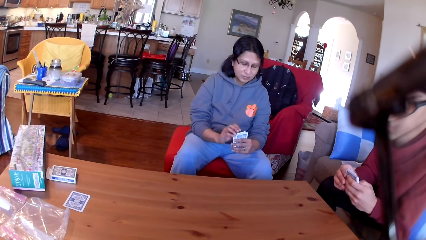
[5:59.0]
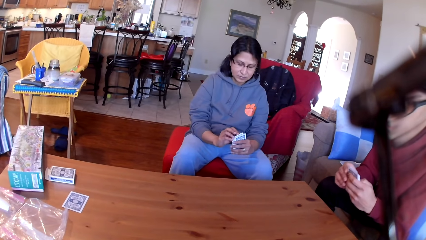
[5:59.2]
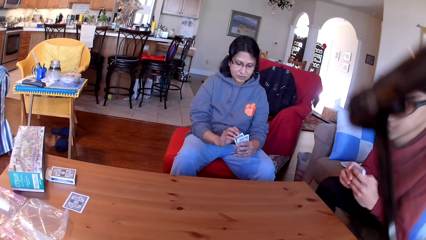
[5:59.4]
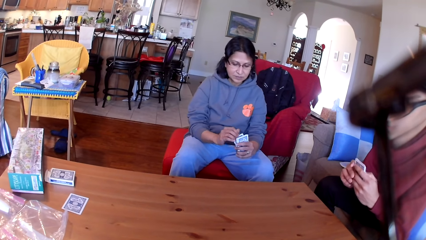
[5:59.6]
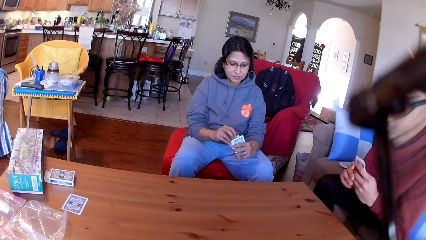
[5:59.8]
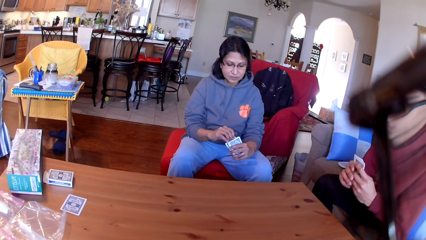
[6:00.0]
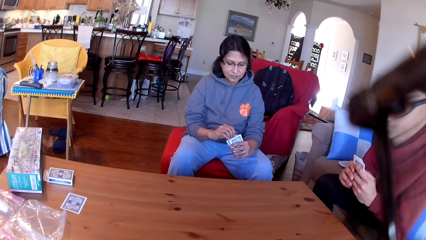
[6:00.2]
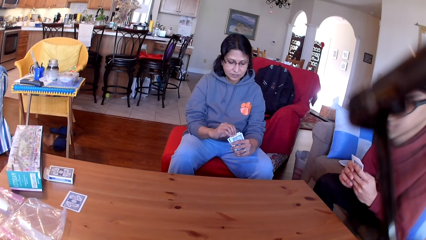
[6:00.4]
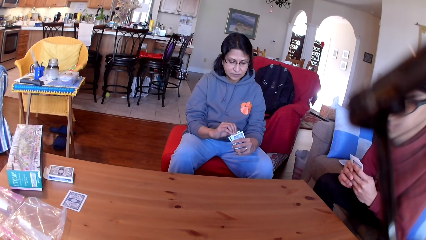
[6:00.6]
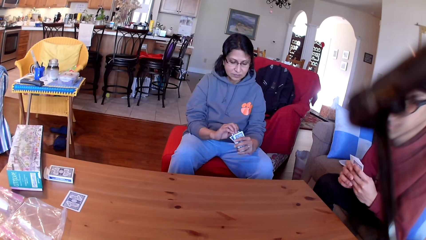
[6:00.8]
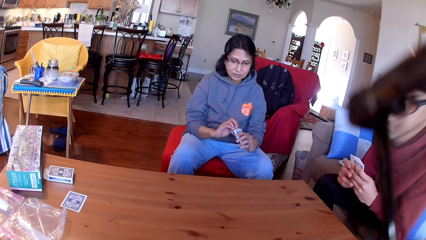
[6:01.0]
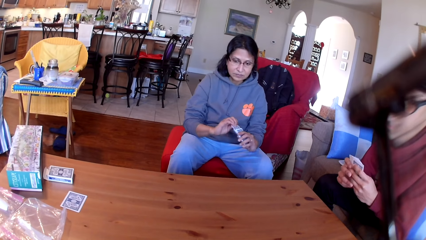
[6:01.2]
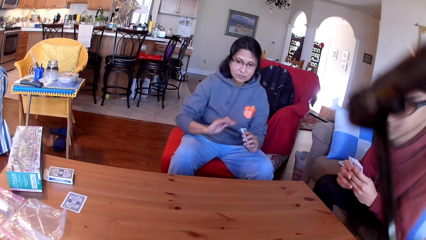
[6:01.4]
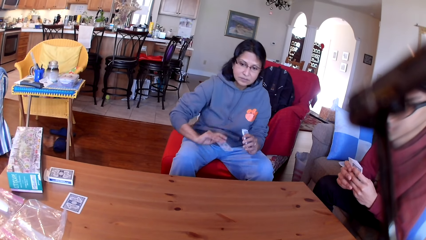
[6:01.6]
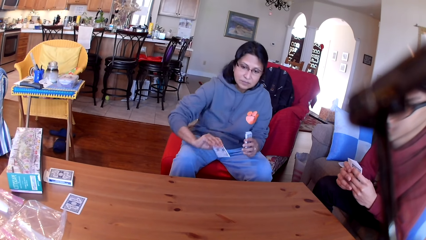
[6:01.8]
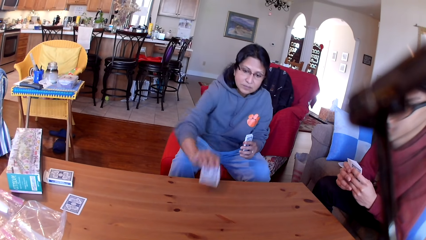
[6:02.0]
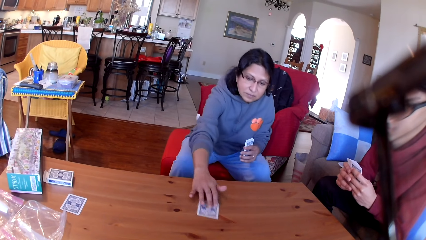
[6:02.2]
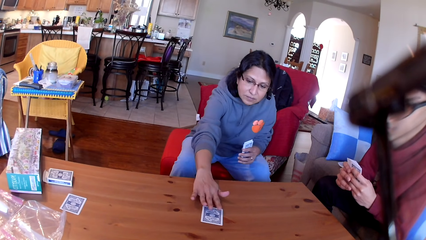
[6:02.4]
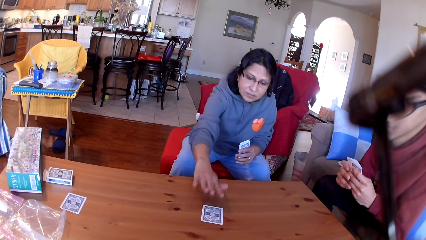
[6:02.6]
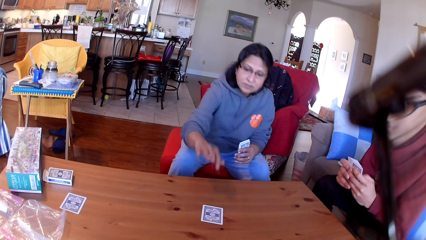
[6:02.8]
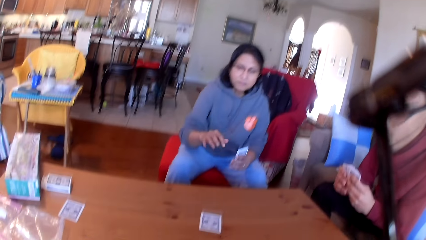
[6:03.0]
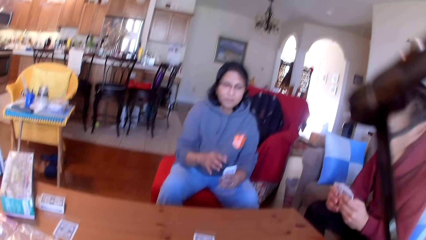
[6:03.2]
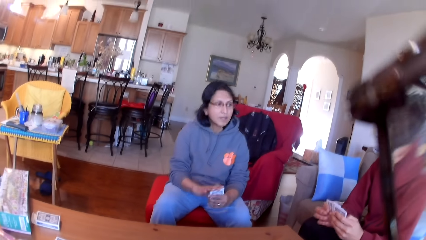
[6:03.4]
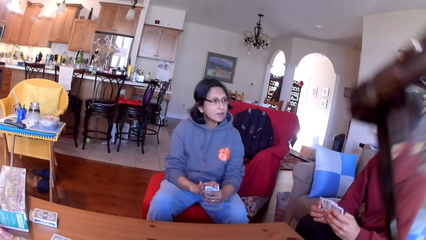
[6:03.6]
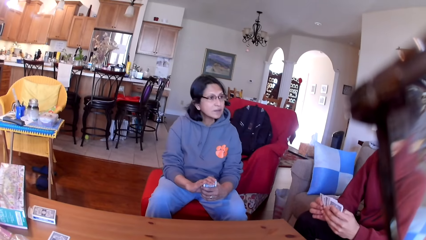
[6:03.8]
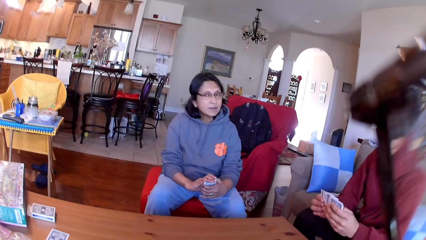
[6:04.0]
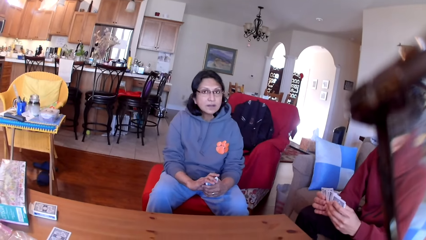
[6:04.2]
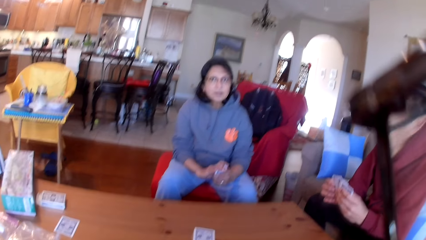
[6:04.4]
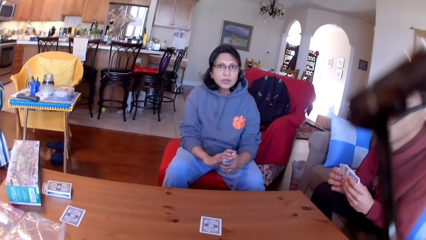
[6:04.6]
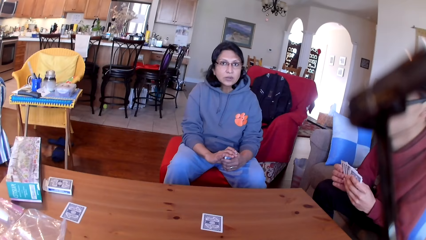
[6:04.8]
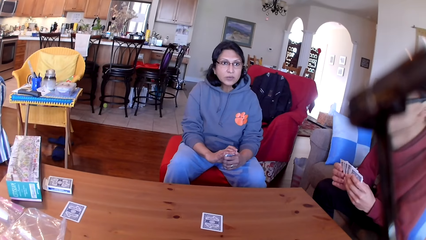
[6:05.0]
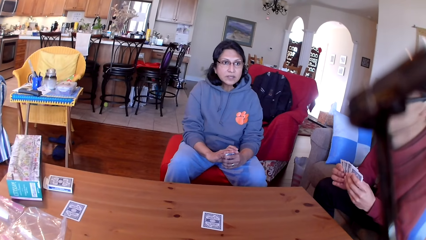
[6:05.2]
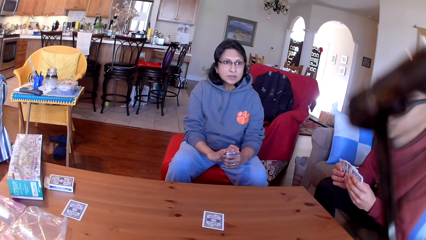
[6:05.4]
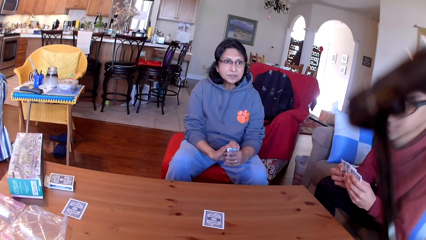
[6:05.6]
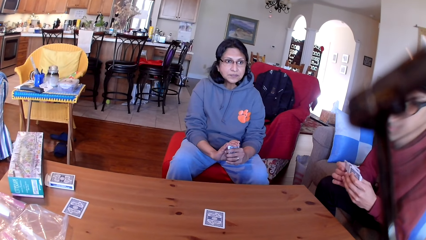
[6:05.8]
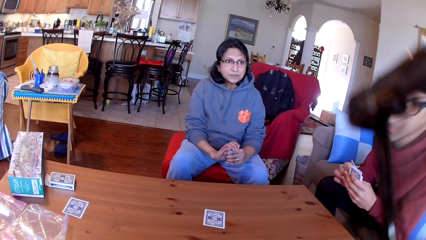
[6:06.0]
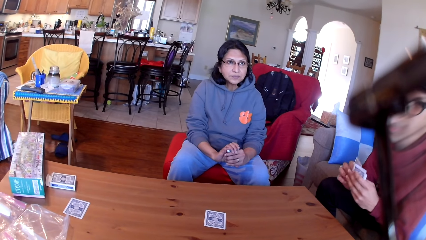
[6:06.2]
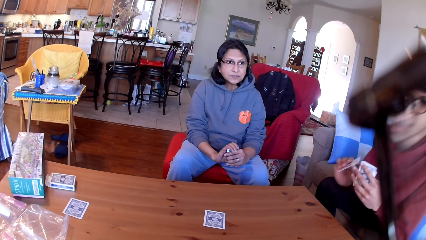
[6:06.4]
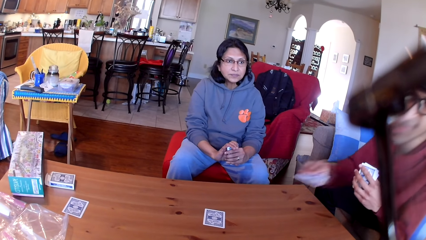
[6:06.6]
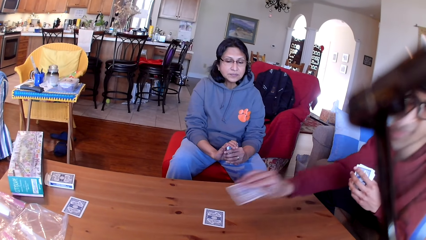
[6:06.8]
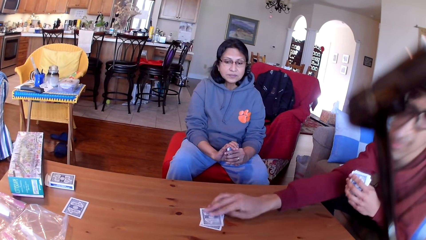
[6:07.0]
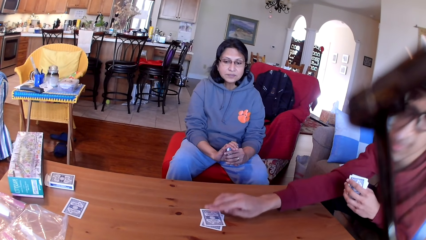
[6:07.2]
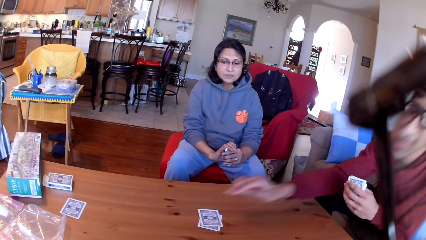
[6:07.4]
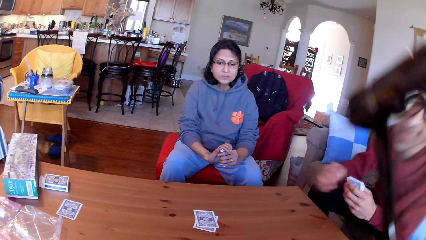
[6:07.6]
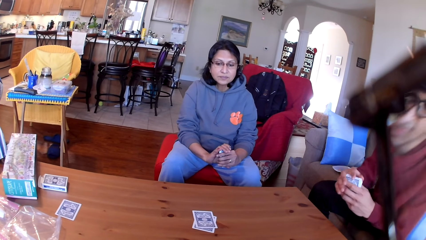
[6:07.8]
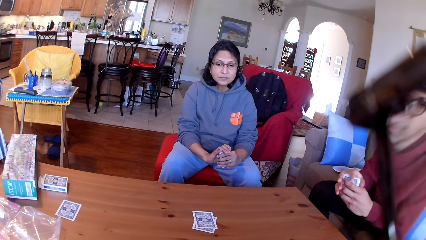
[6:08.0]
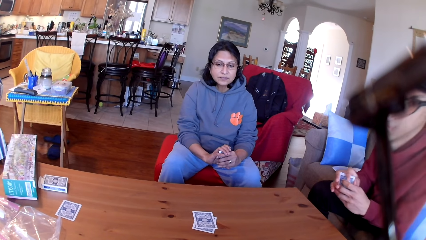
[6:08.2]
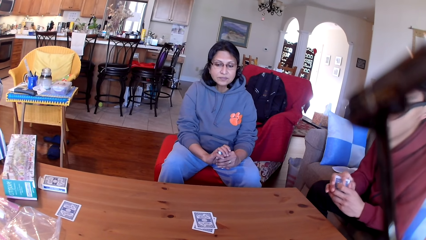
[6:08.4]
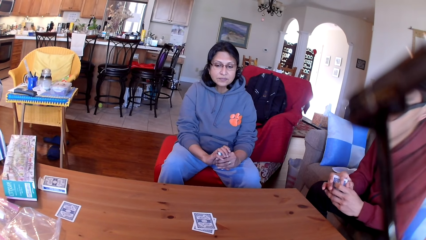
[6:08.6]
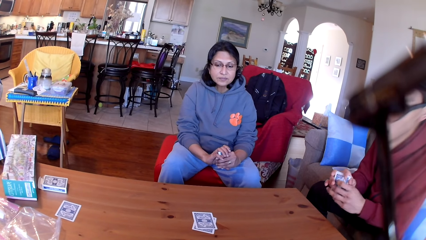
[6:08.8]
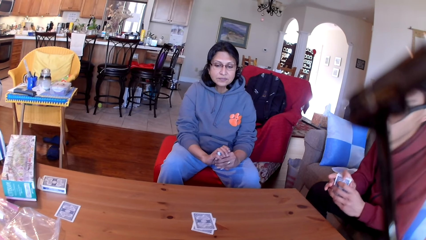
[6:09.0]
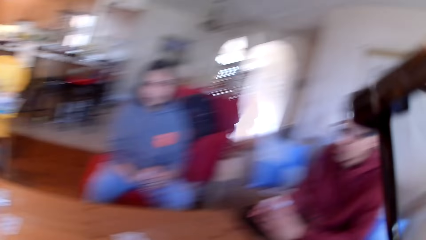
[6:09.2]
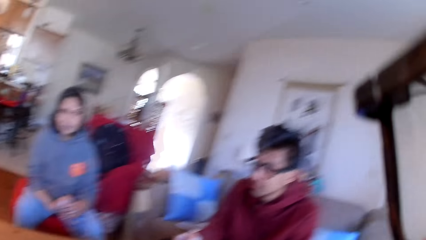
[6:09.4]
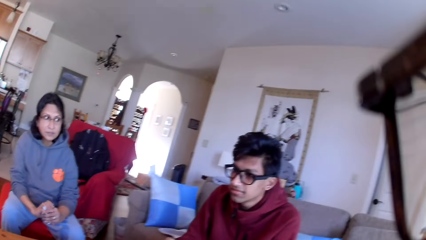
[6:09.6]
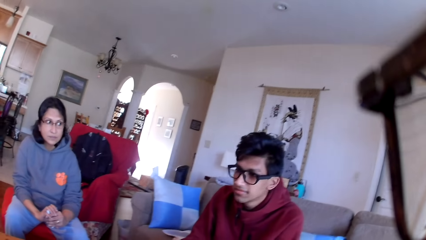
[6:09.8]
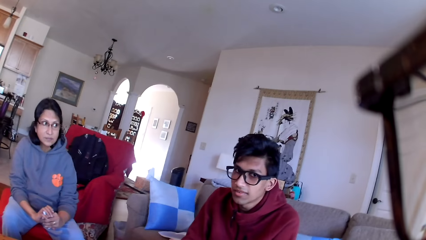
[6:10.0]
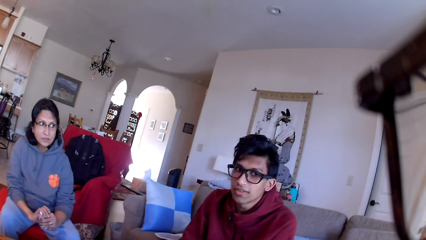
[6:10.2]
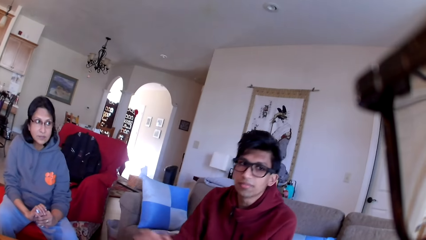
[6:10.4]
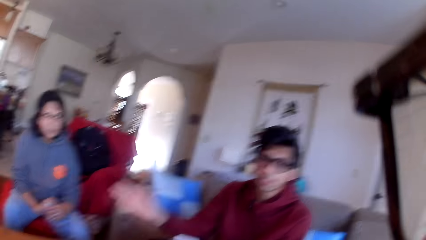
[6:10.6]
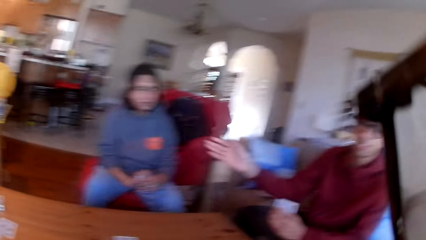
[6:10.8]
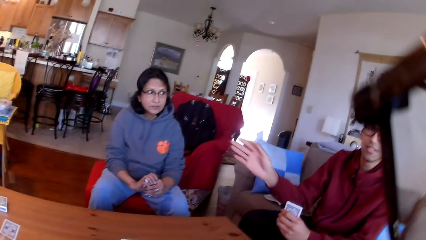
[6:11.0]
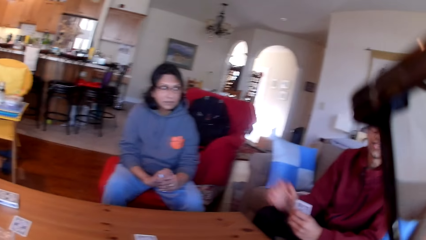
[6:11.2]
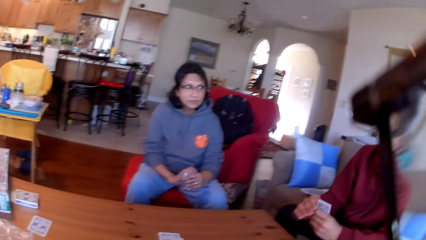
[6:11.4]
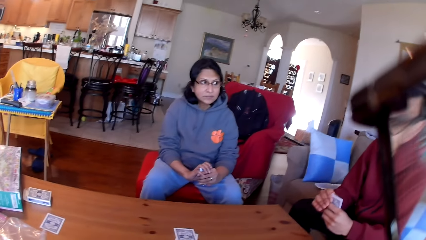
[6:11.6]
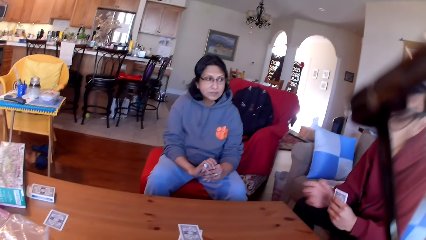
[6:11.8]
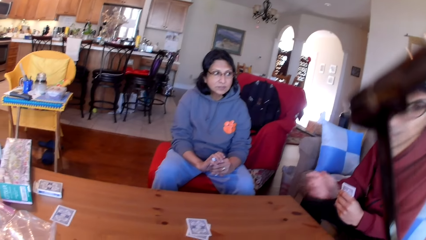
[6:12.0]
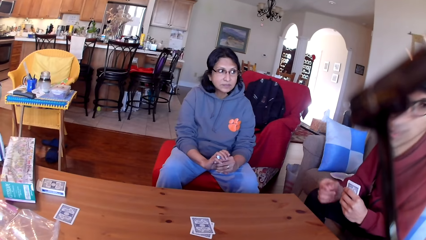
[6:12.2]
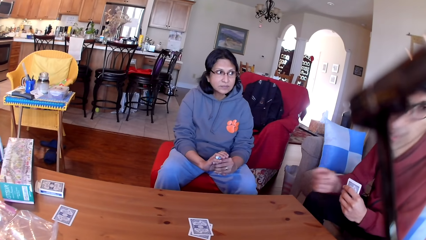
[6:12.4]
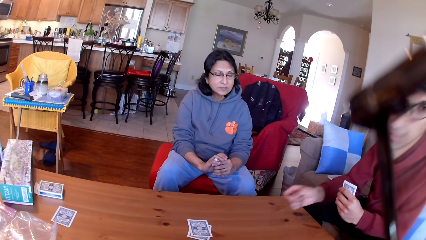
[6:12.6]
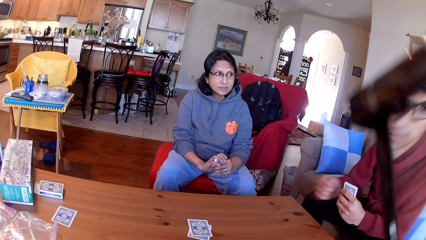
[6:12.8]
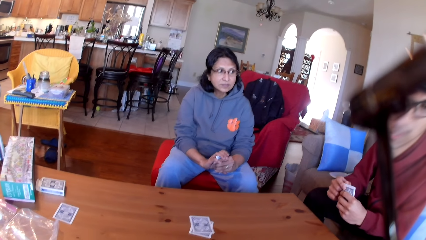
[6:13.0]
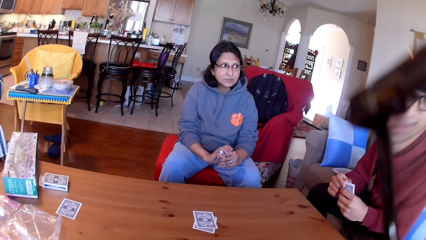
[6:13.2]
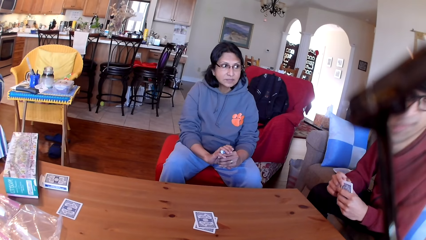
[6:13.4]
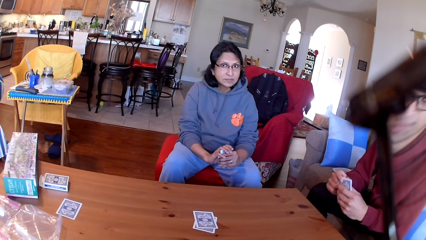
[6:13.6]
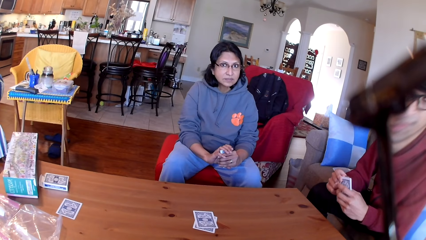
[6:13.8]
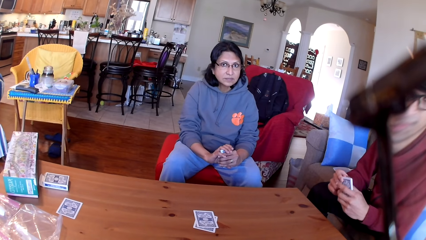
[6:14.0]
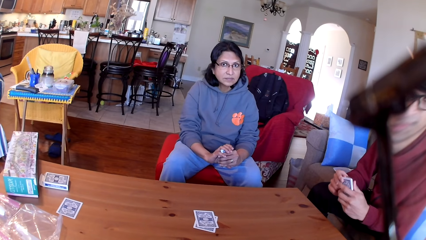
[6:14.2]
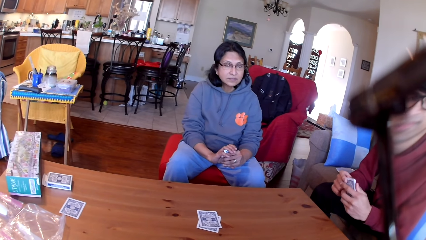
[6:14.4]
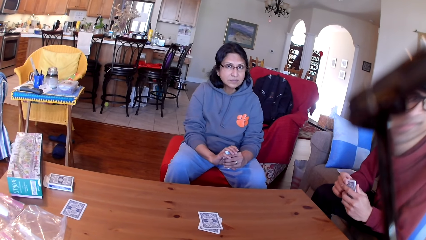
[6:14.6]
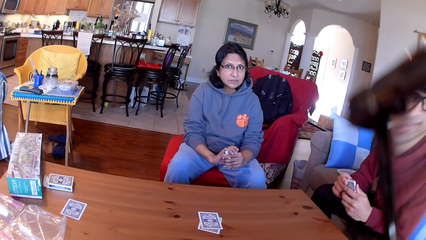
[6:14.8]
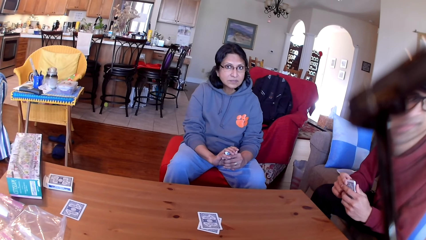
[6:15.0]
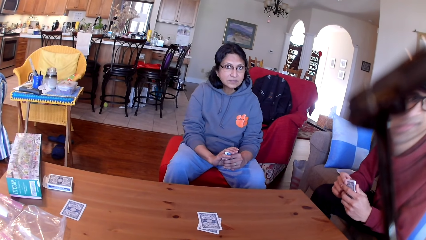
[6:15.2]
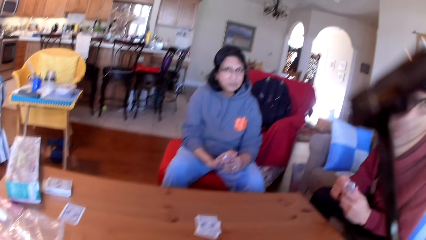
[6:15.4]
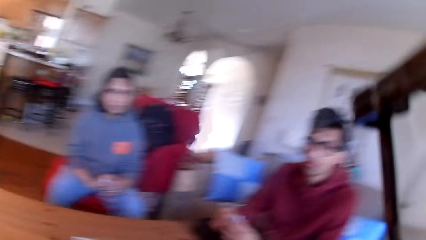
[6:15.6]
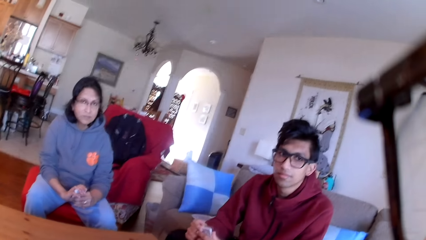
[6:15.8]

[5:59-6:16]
A person puts a card on the table. Another person moves the cards in his hands. The other person puts the card on the table. The camera wearer looks around. The other person moves his hand. The camera wearer stares at the first person and the other person.
